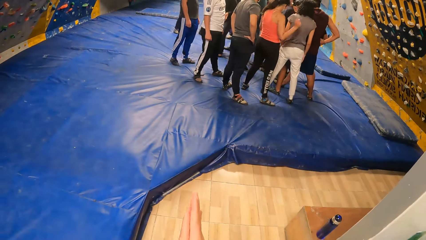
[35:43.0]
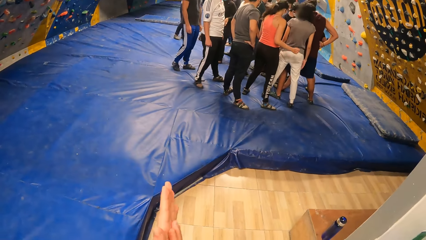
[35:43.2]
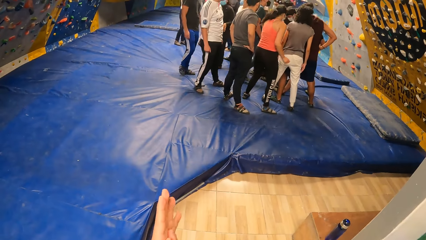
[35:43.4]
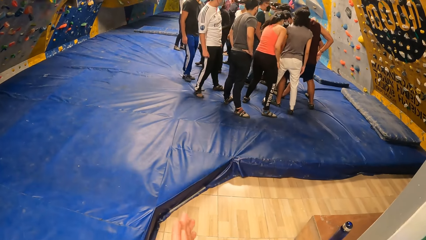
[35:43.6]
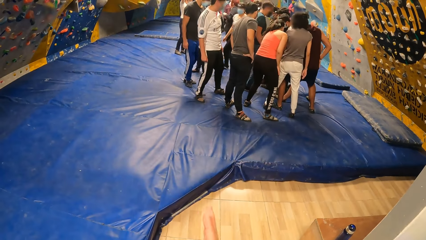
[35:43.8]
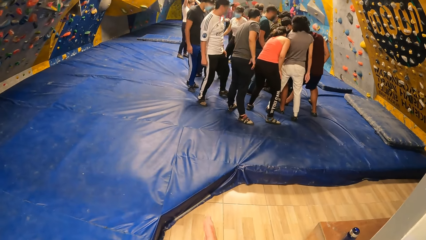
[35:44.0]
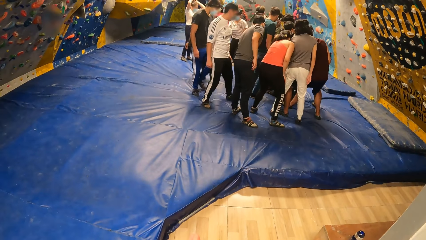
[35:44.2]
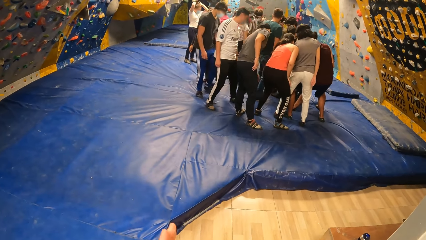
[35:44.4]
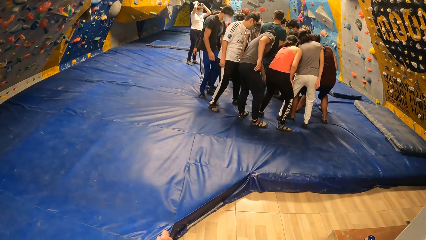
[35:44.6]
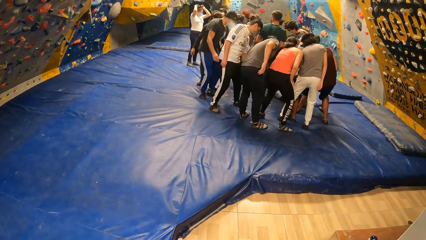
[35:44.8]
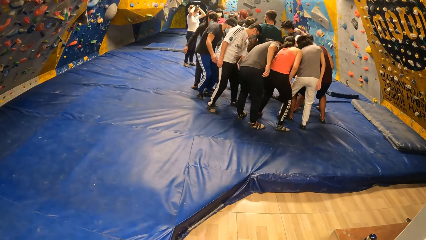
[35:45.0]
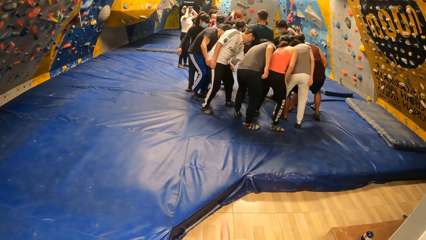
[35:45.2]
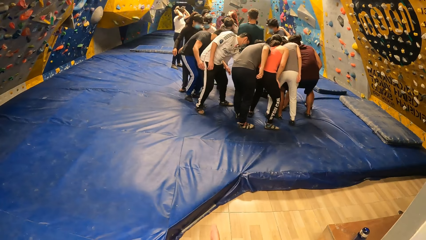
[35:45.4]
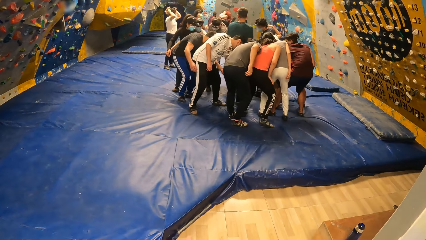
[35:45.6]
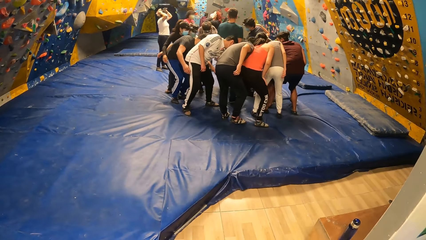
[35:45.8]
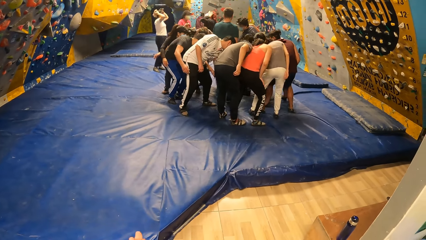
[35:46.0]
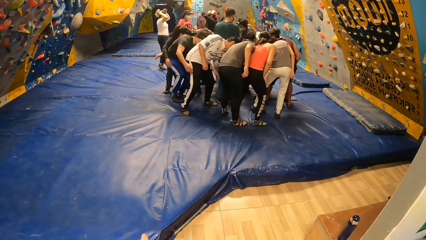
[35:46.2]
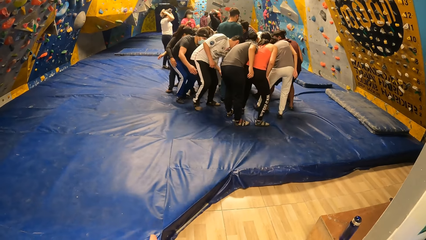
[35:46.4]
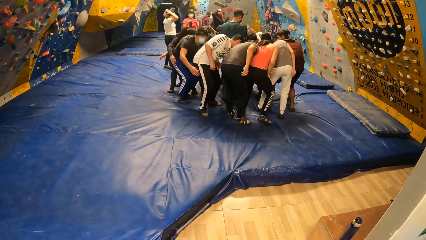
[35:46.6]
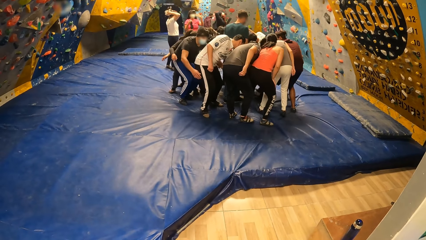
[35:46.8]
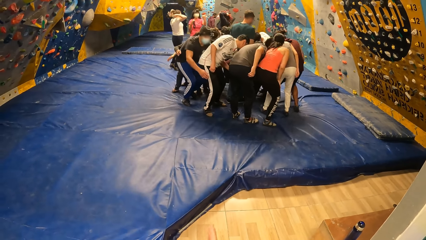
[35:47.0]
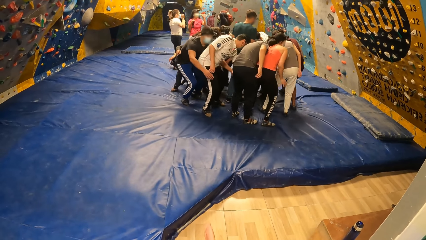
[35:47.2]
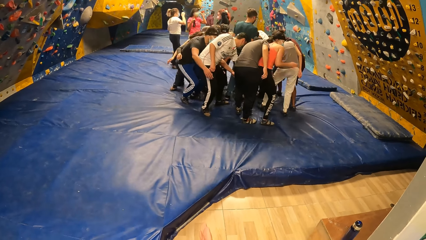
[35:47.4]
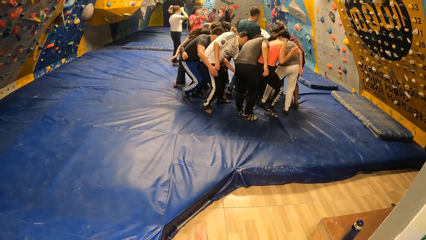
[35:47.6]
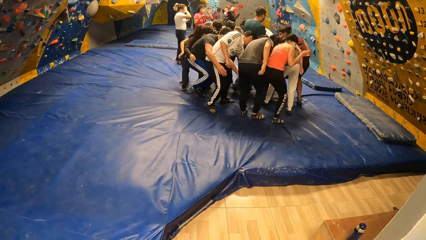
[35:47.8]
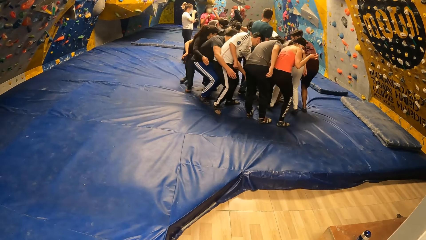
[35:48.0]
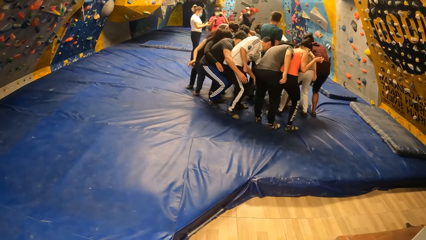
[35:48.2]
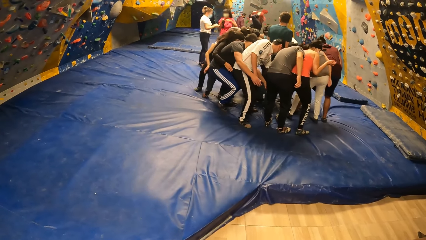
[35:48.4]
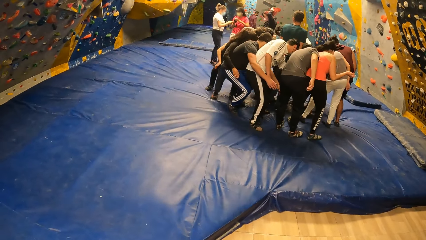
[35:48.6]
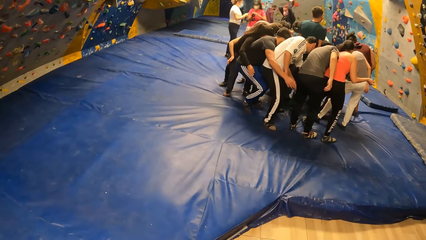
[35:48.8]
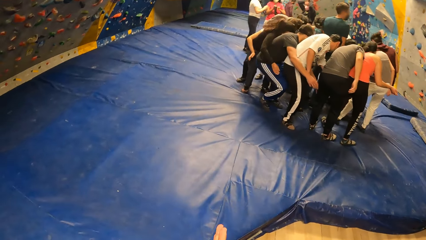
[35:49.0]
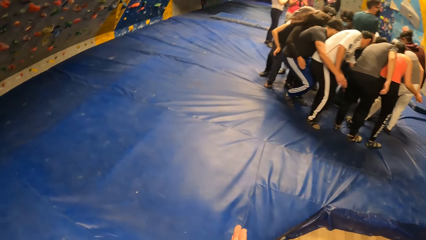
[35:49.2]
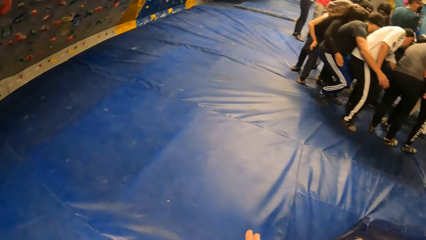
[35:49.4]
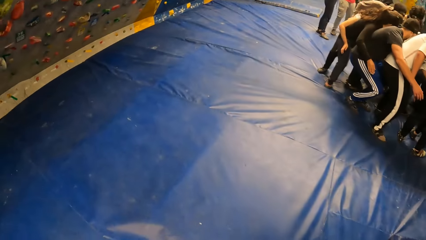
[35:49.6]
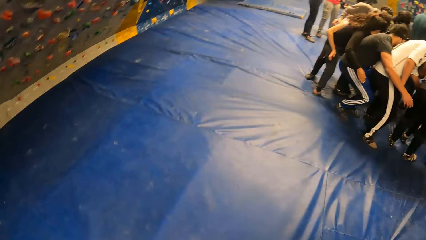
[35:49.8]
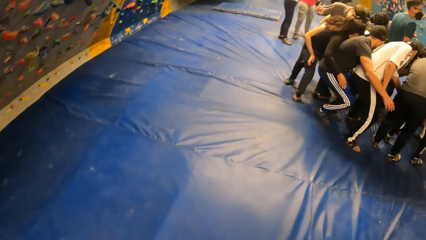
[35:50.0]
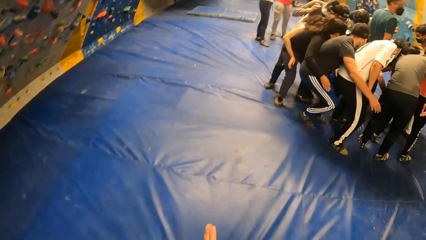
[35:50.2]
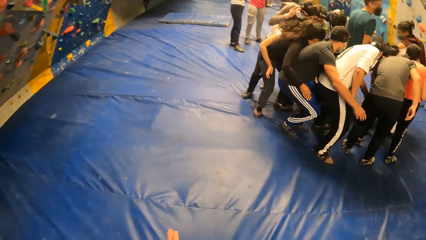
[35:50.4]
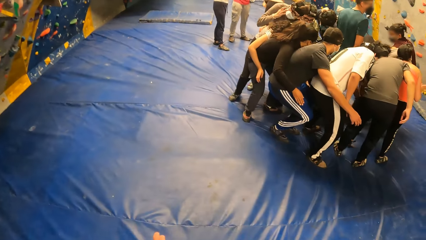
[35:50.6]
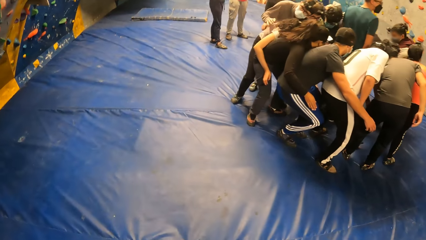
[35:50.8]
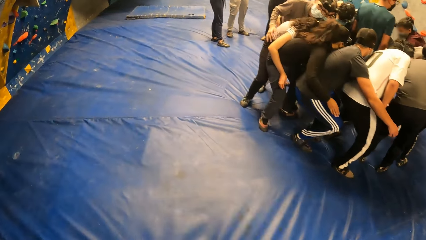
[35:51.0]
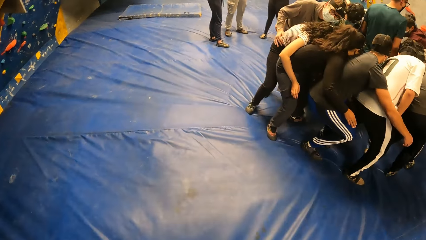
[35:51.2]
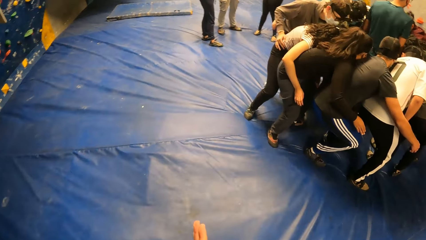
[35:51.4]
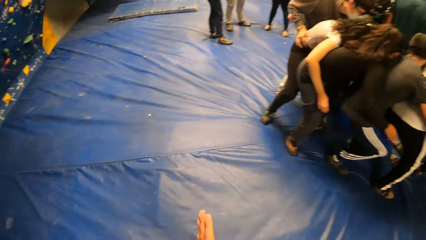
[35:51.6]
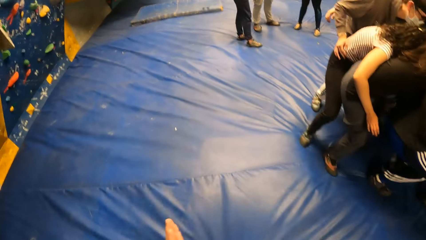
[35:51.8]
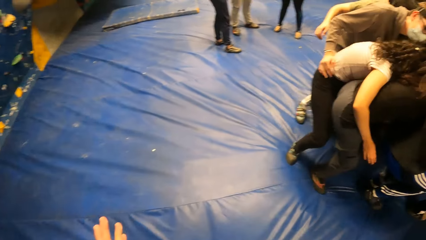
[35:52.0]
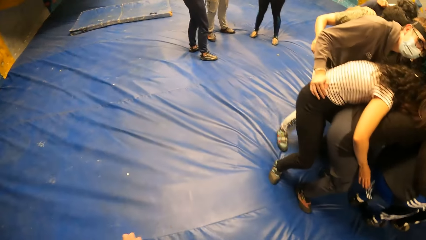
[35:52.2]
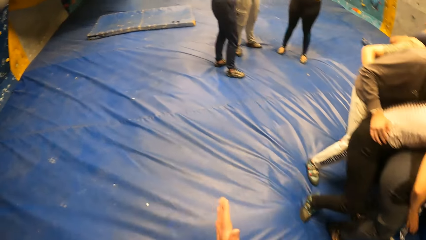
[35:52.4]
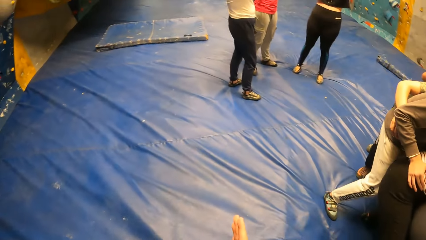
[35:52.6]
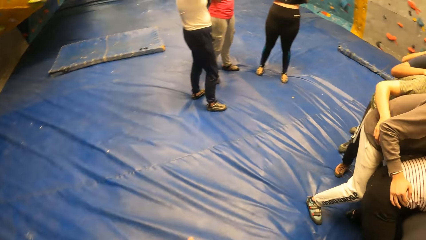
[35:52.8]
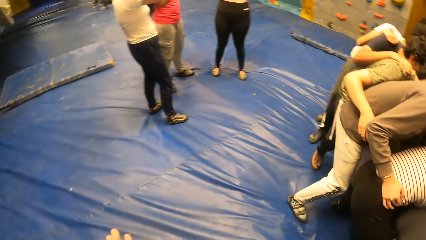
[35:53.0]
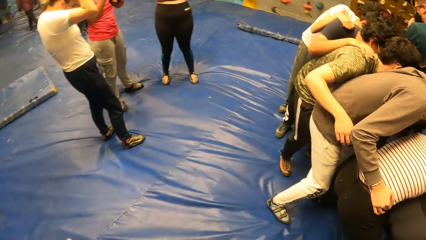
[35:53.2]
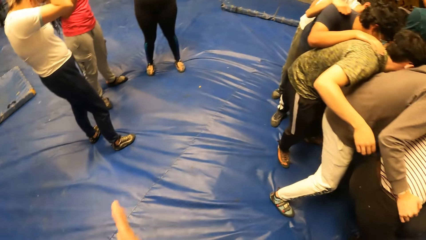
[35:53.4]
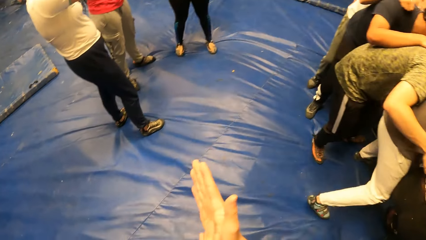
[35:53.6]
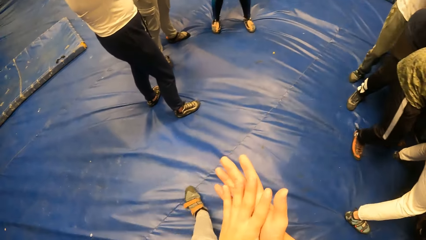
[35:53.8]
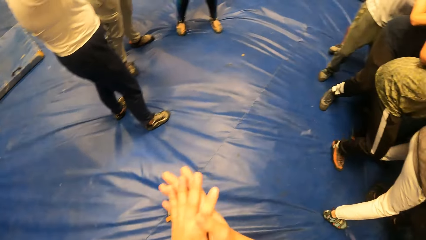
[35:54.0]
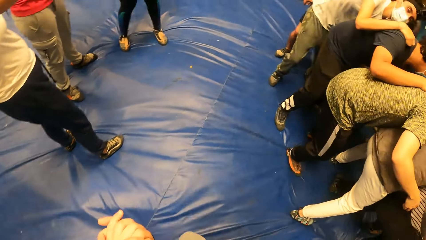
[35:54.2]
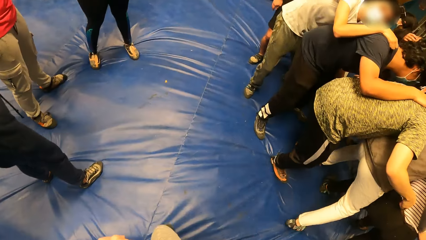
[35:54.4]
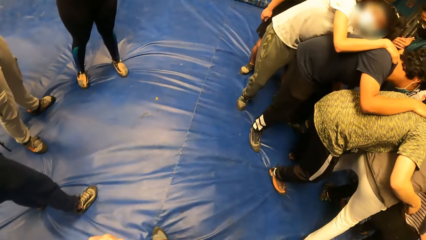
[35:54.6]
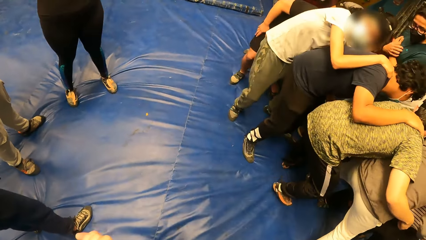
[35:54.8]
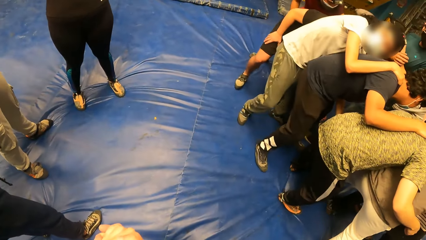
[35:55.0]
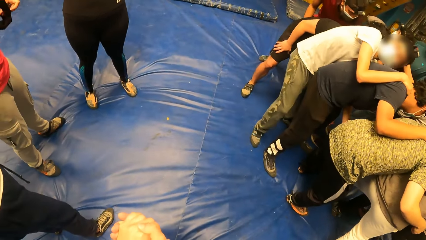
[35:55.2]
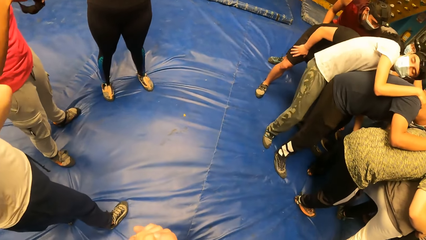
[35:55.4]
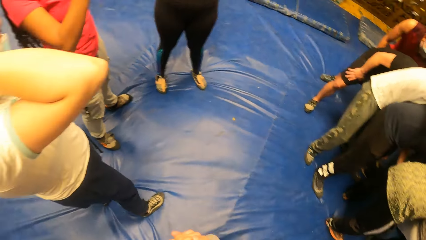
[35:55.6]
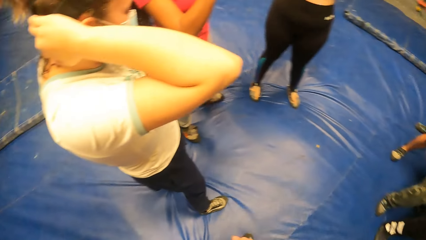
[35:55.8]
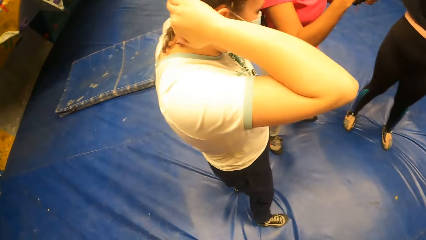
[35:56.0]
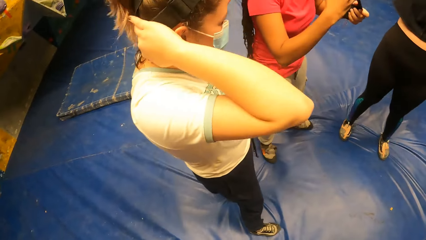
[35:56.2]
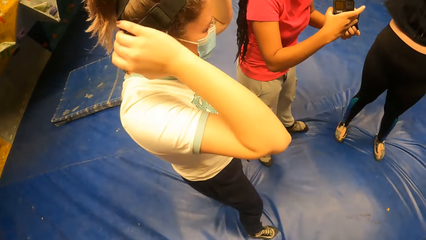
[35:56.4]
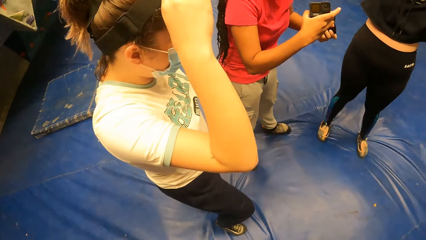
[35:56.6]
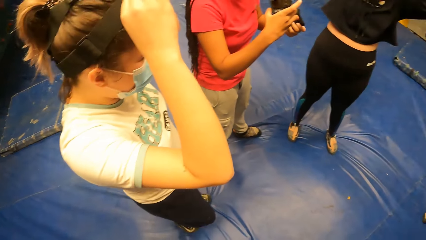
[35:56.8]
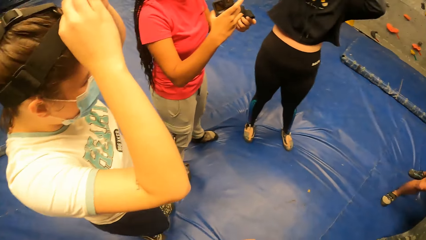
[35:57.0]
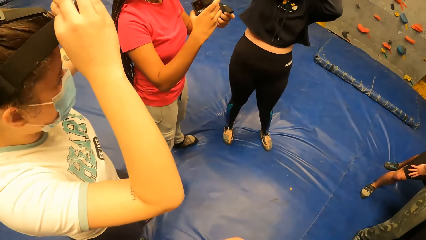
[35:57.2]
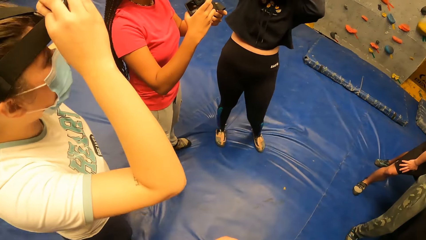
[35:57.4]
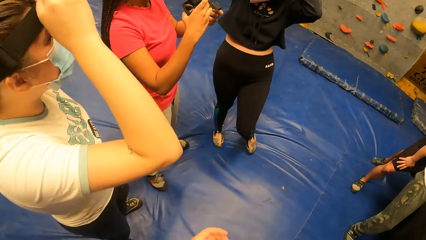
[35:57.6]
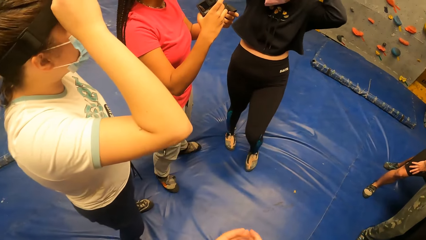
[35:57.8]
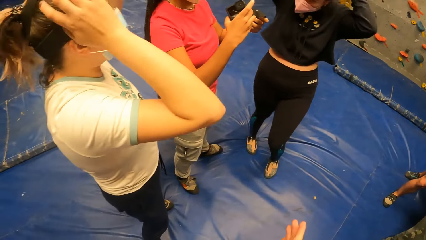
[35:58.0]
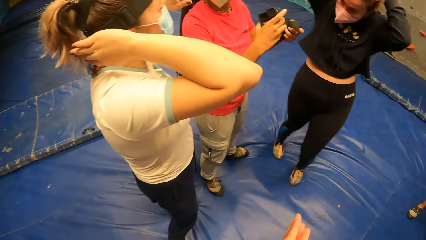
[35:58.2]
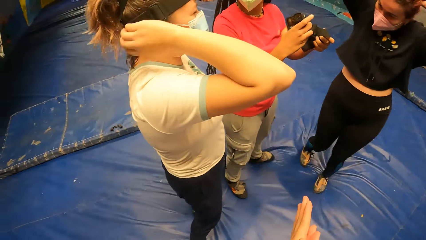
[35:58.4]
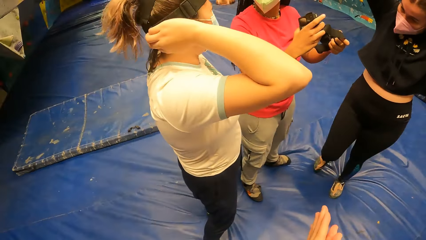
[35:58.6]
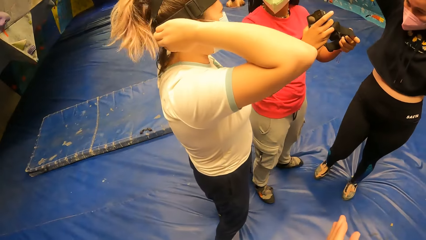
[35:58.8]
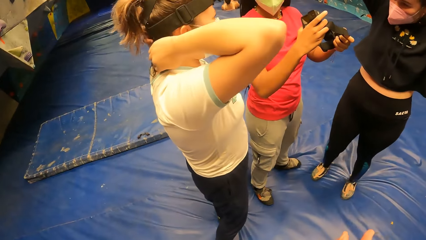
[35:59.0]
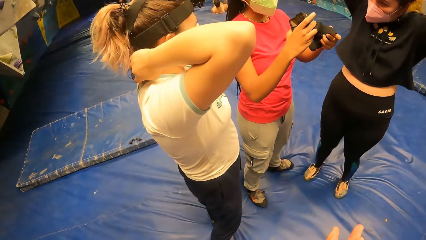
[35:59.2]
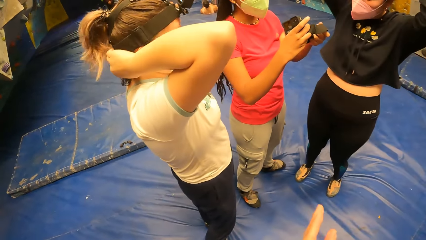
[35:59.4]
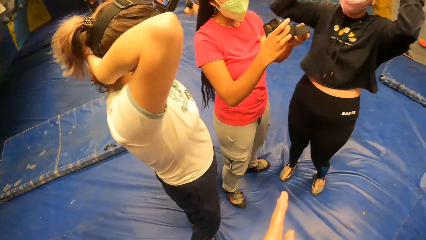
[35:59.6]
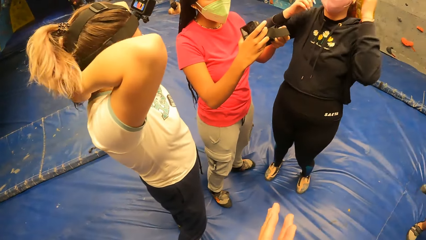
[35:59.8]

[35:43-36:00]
The camera wearer stares at a group of colleagues. They rub their hands. They look towards the bouncing castle and walk towards the bouncing castle. They rub their hands. They turn around the room.
